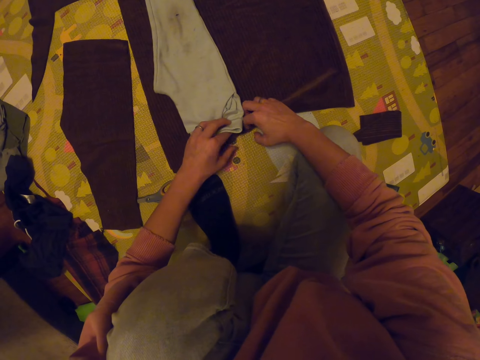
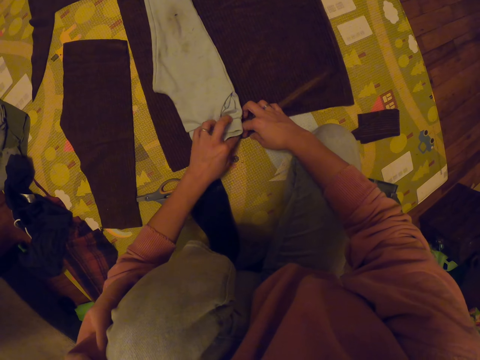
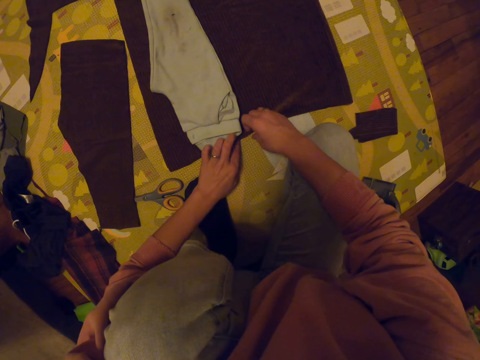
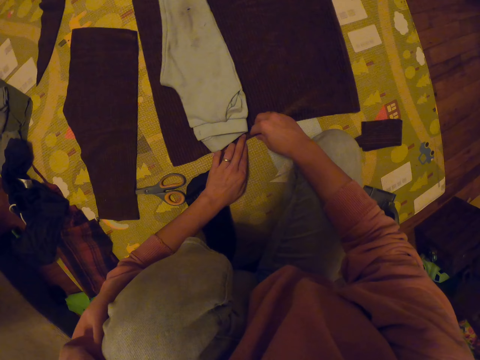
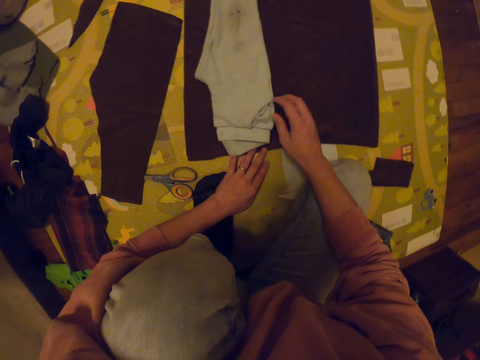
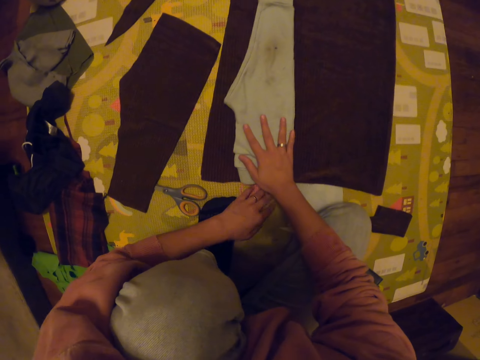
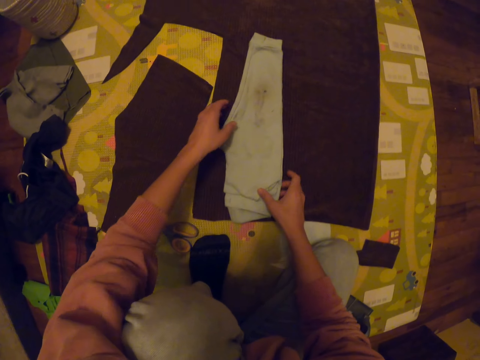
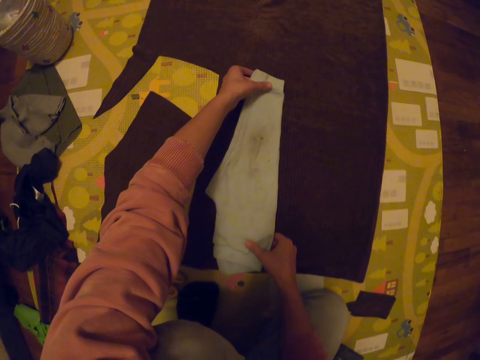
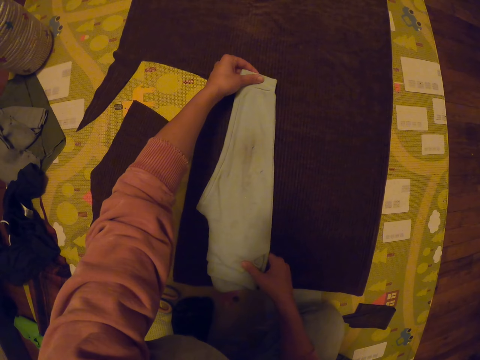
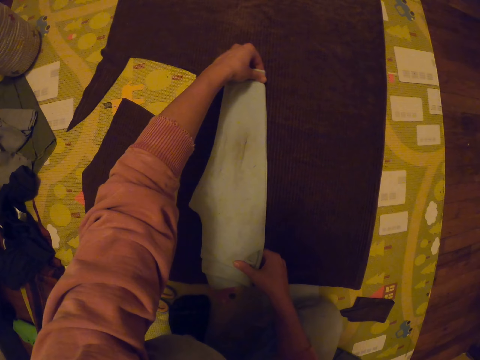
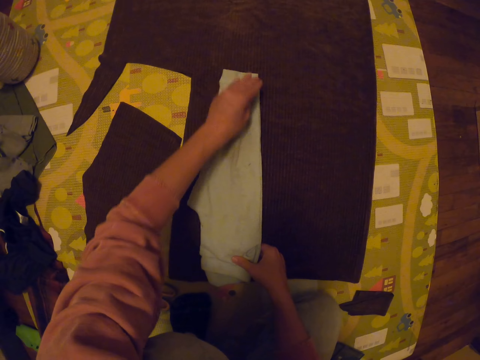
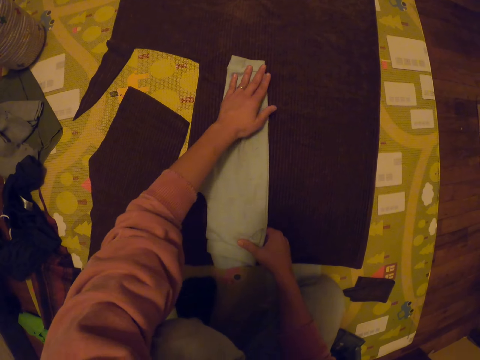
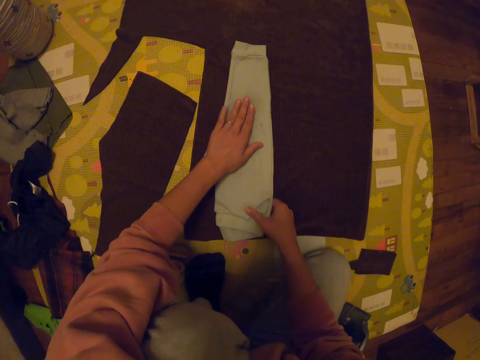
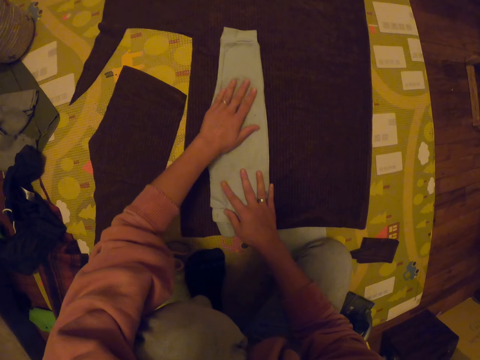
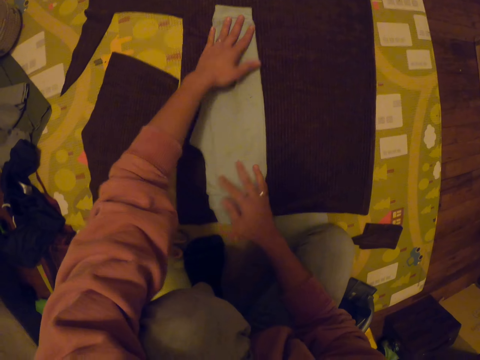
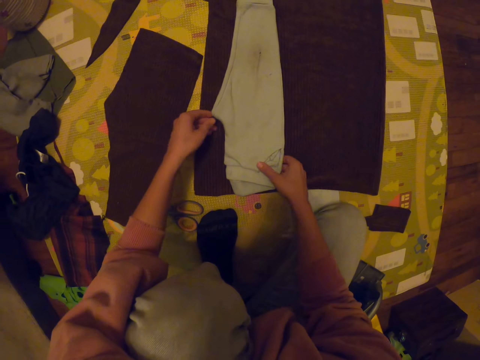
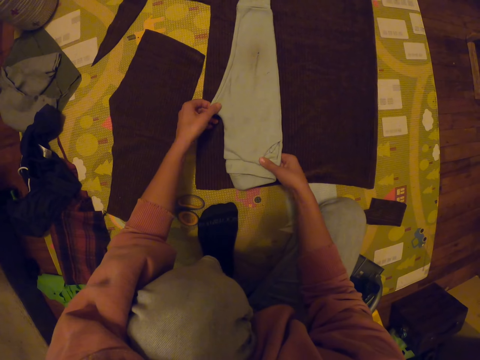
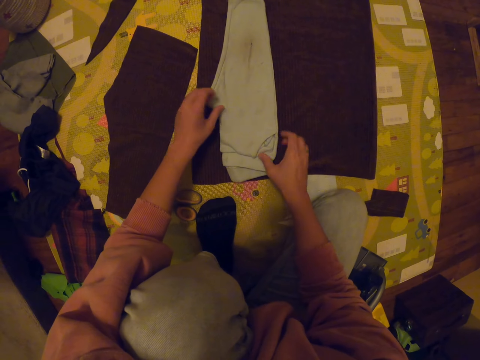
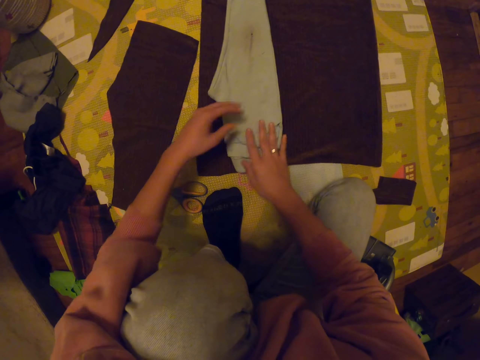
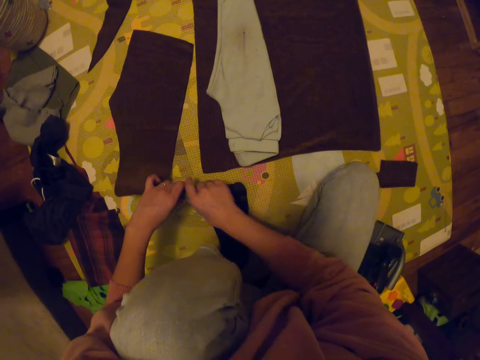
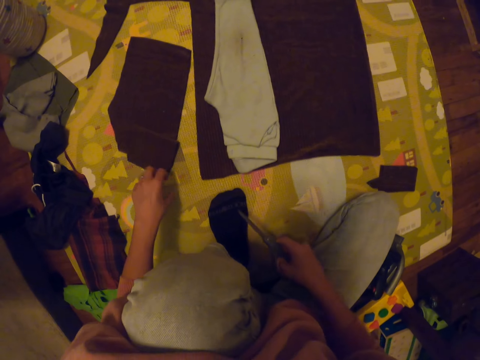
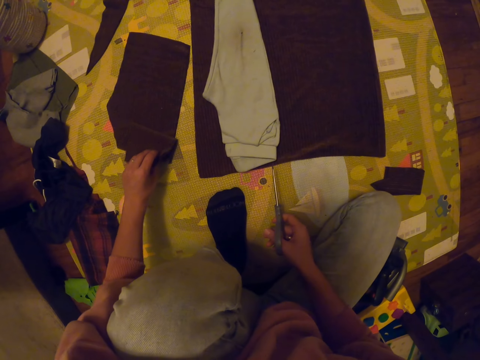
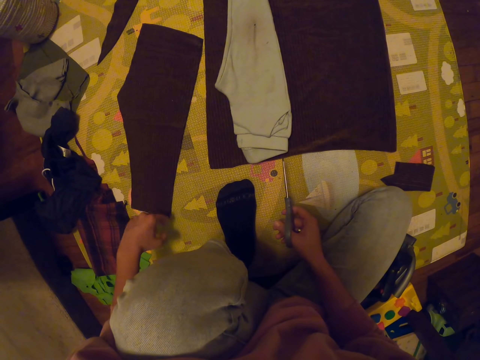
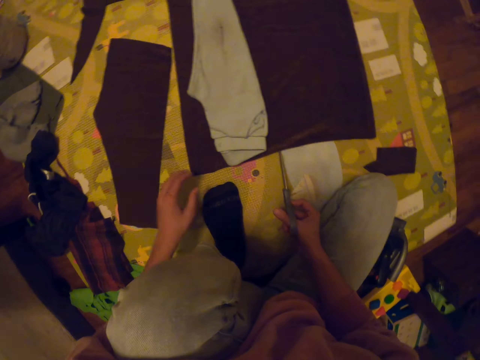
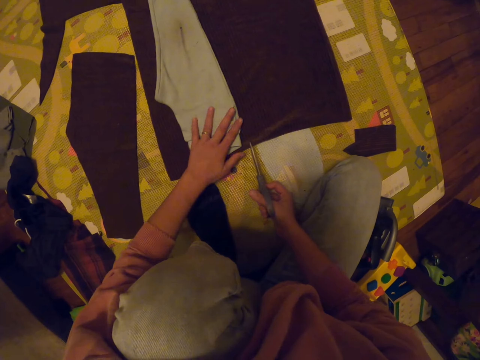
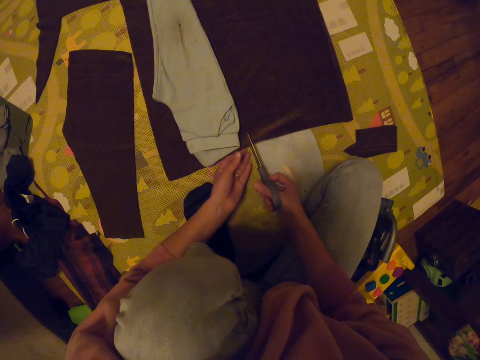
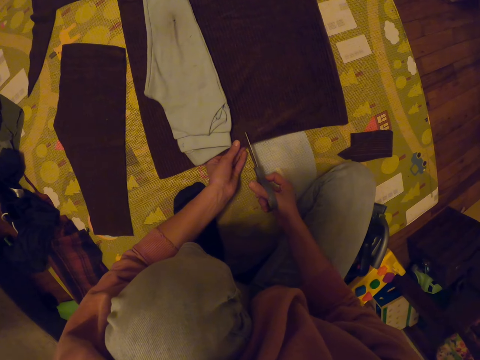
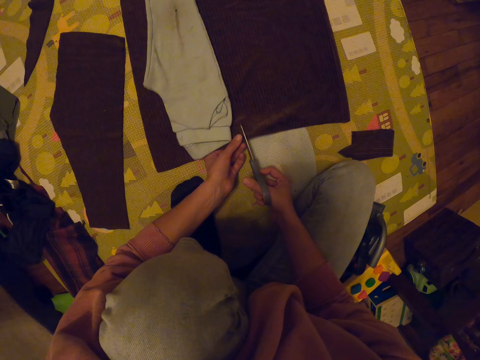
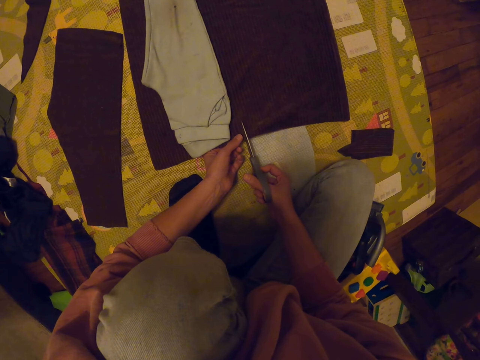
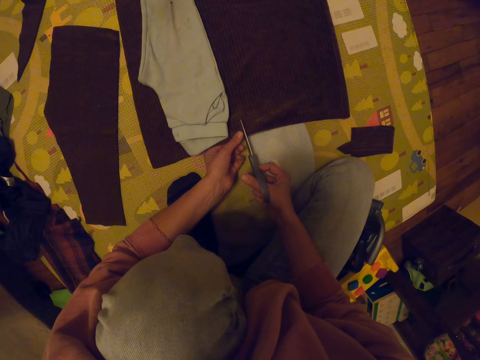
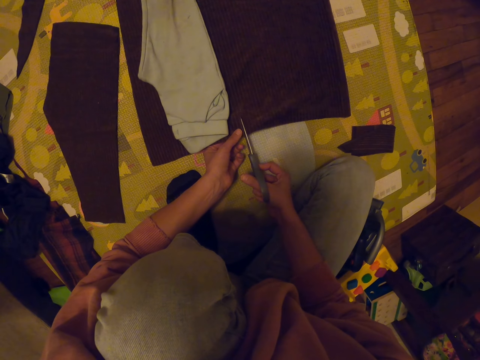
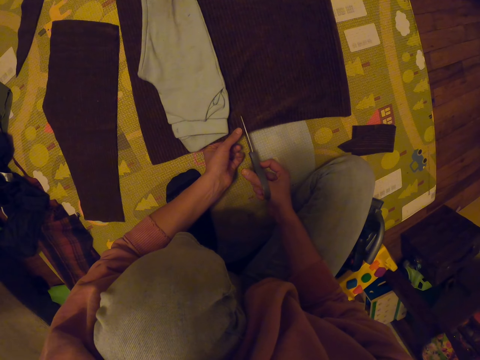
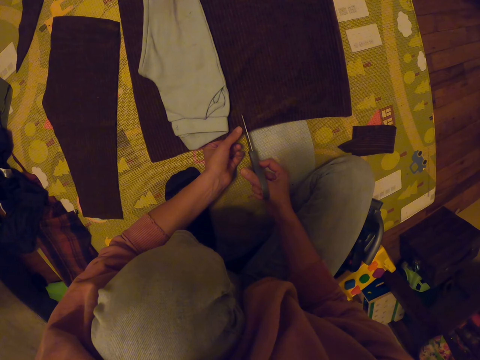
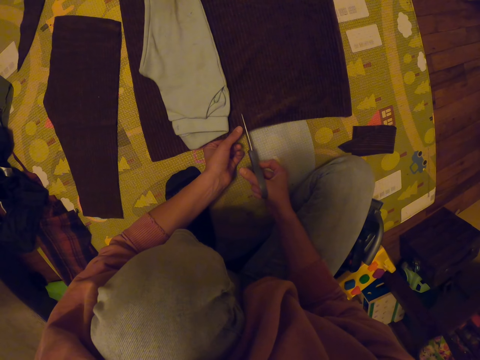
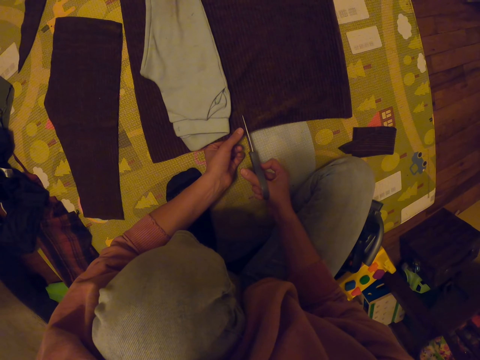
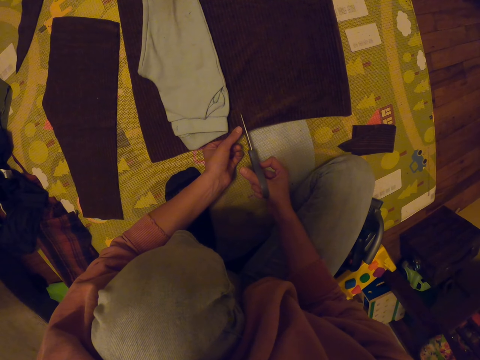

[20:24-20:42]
The camera wearer folds the cloth. She puts her right hand on the trouser. She adjusts the trouser. She stretches the trouser with both hands. She flattens the trouser with both hands. She picks up the scissors with her right hand. She stretches the piece of cloth with her left hand. She puts her left hand on the trouser. She holds the cloth with her left hand. She cuts the cloth with the scissors.

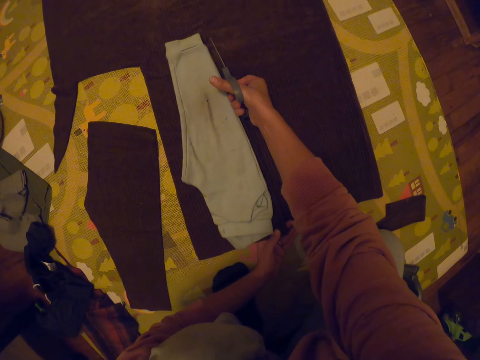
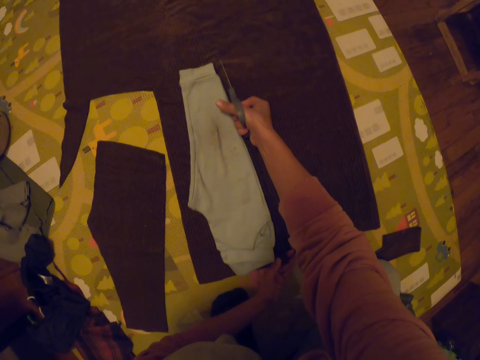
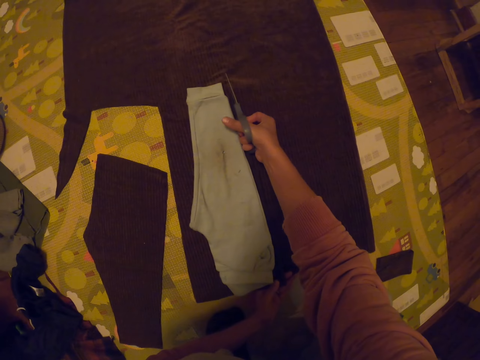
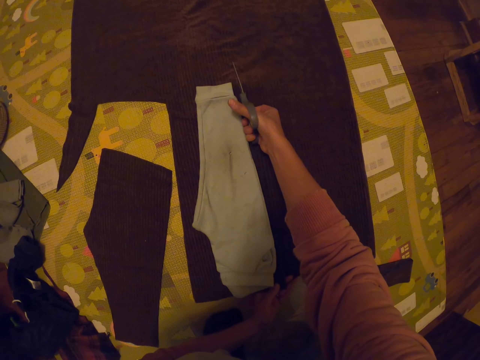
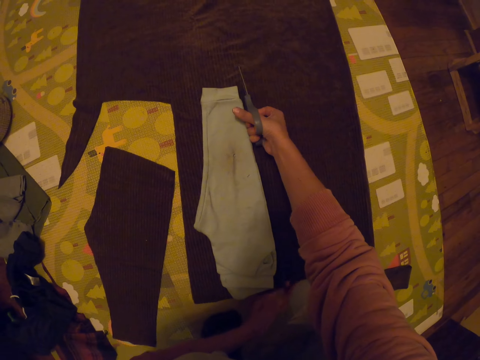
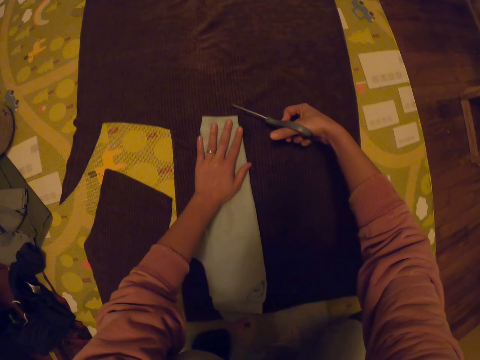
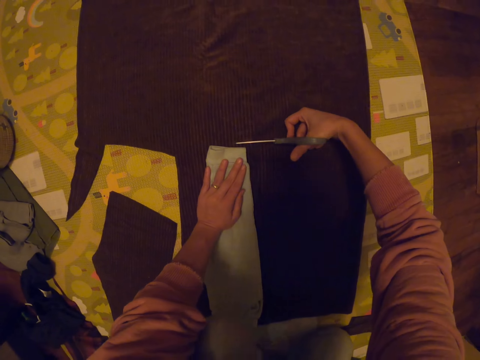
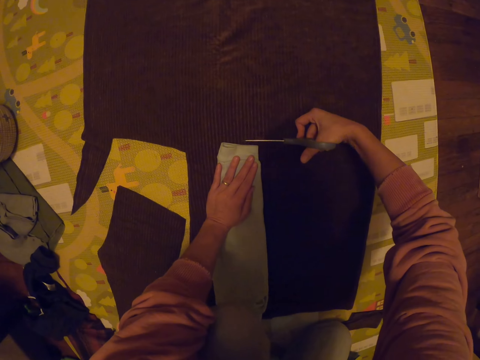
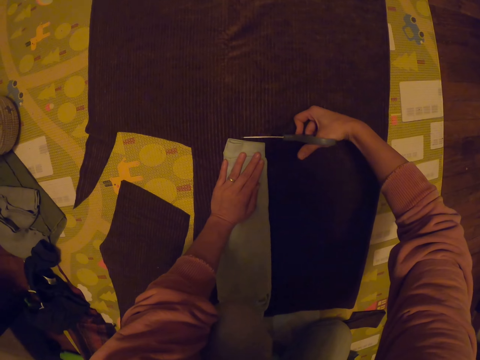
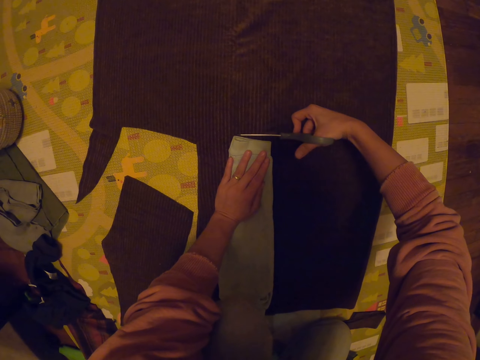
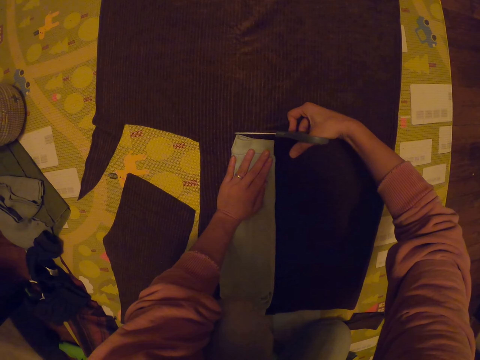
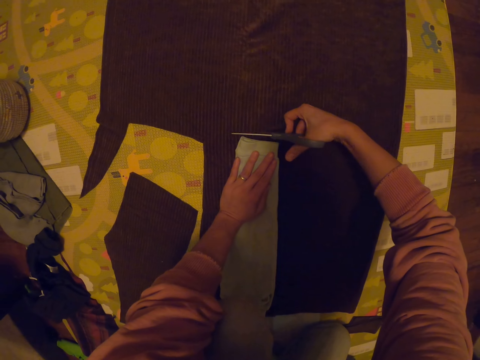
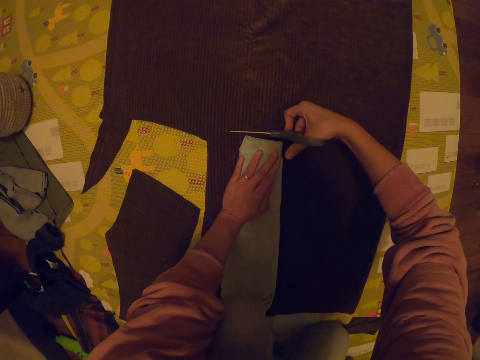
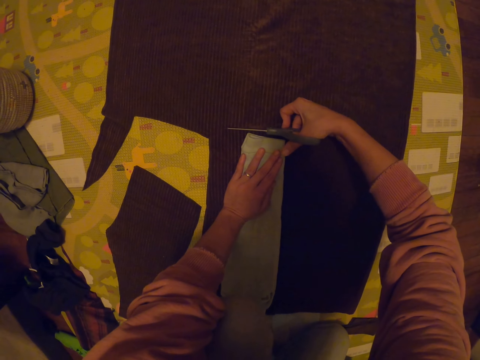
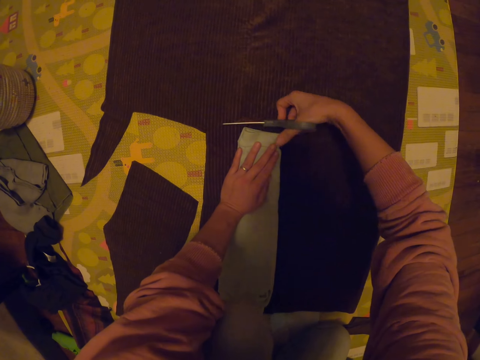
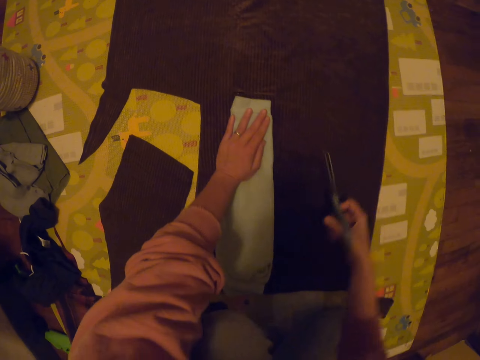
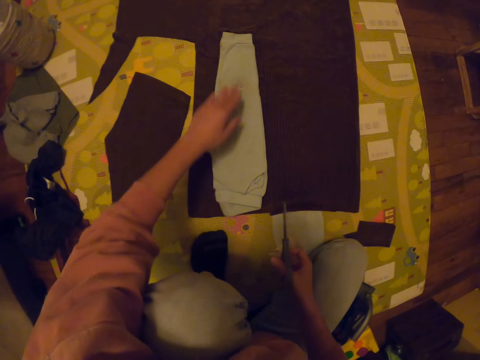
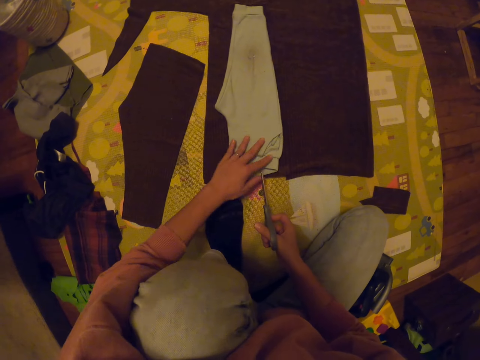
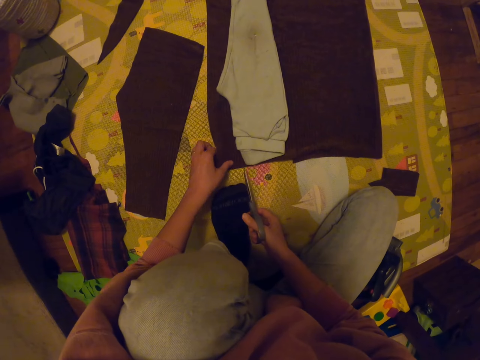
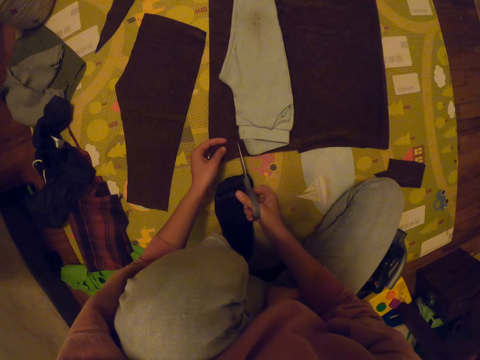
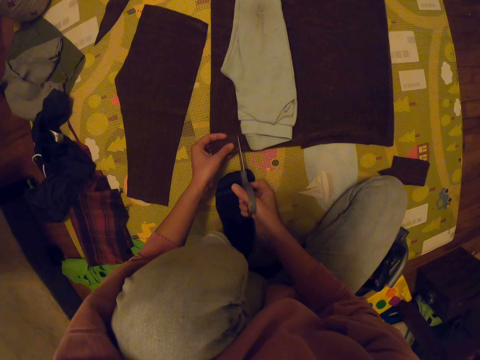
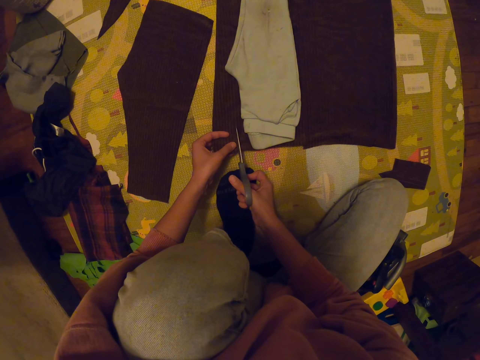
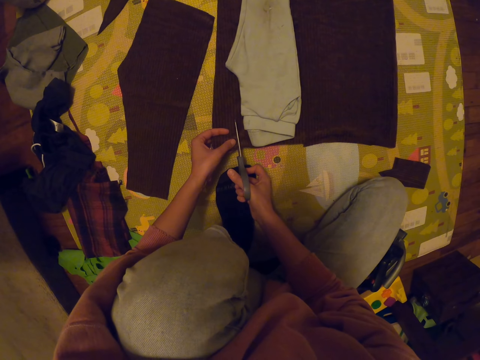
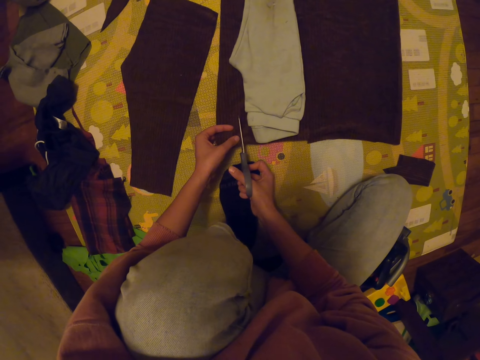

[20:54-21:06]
The camera wearer puts her left hand on the trouser. She holds the cloth with her left hand. She cuts the cloth with the scissors.
